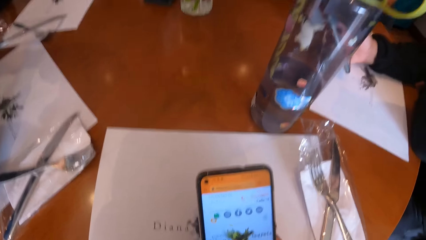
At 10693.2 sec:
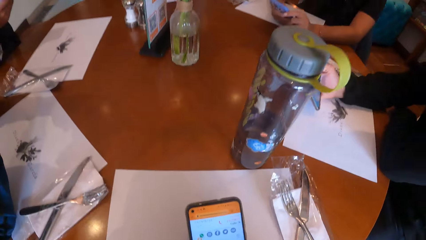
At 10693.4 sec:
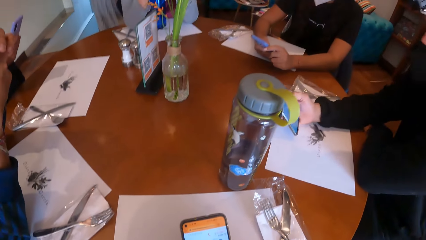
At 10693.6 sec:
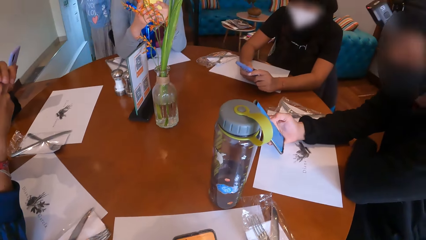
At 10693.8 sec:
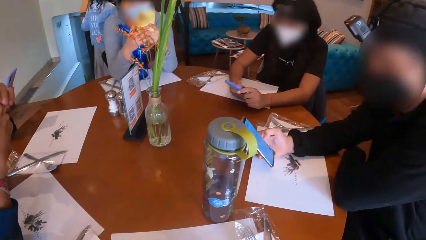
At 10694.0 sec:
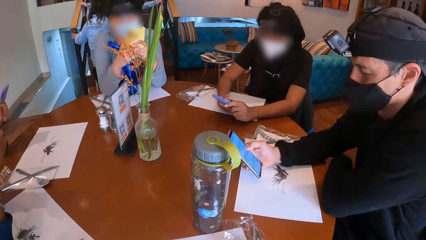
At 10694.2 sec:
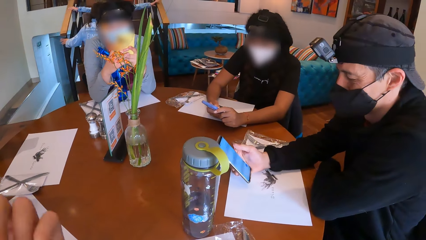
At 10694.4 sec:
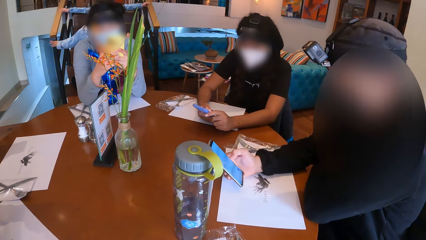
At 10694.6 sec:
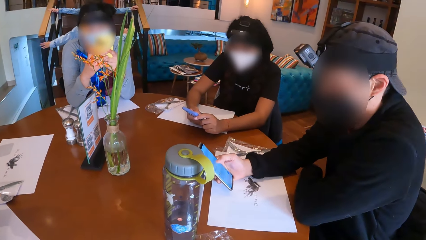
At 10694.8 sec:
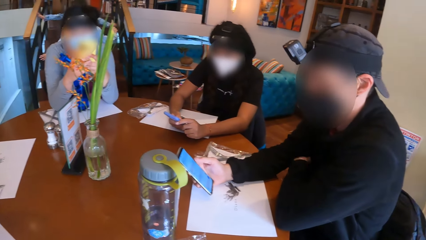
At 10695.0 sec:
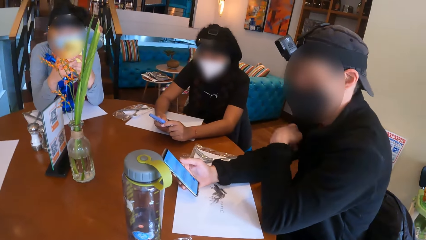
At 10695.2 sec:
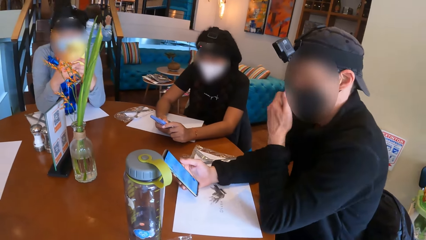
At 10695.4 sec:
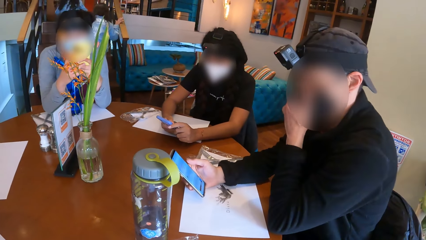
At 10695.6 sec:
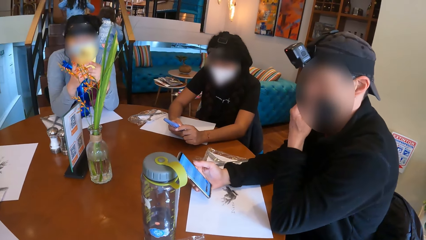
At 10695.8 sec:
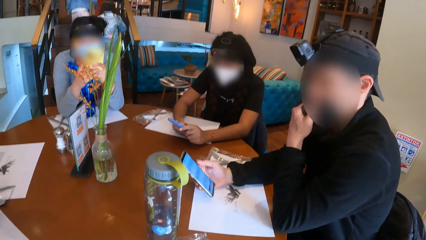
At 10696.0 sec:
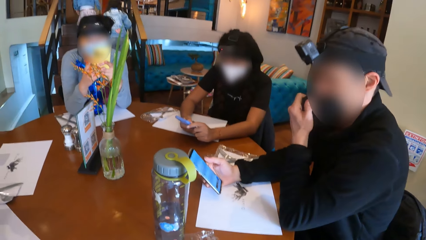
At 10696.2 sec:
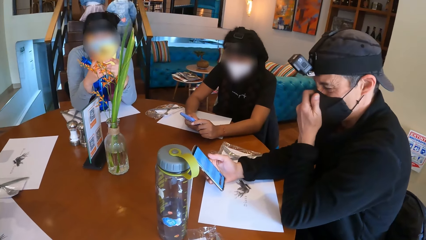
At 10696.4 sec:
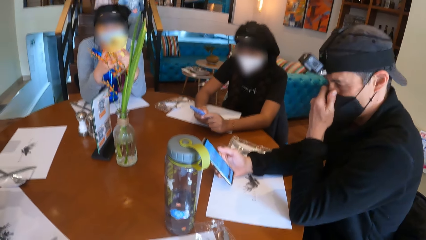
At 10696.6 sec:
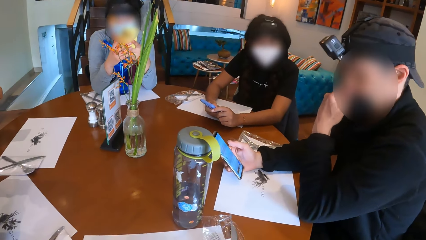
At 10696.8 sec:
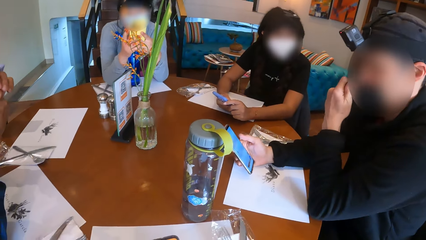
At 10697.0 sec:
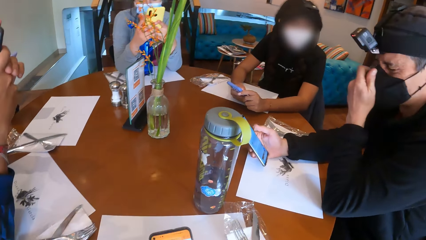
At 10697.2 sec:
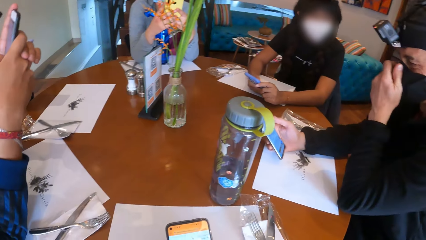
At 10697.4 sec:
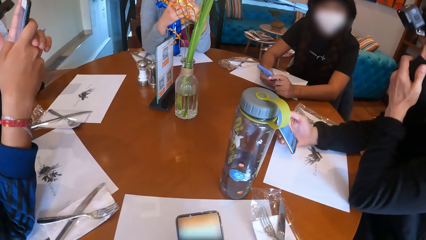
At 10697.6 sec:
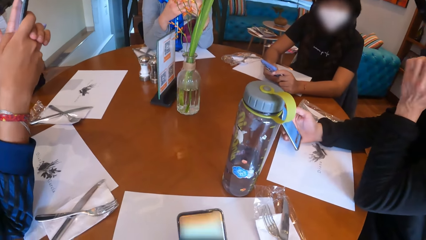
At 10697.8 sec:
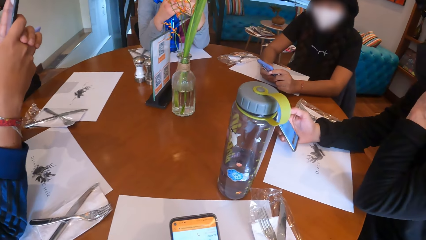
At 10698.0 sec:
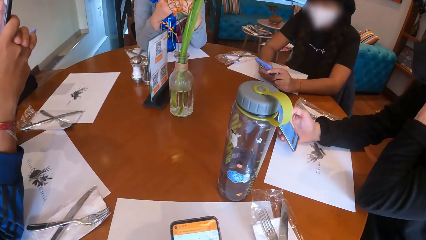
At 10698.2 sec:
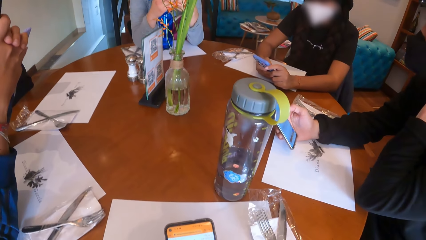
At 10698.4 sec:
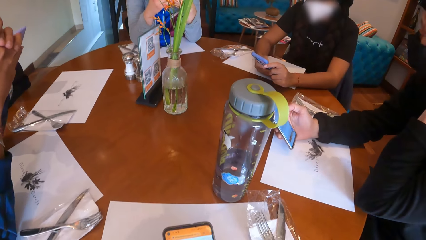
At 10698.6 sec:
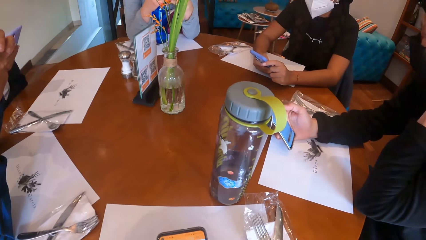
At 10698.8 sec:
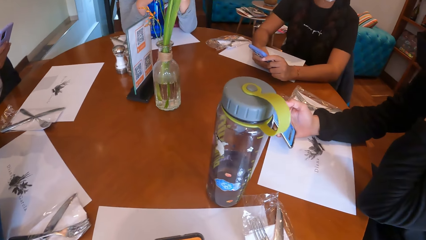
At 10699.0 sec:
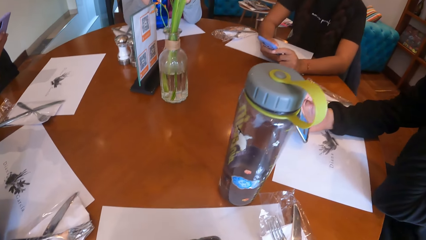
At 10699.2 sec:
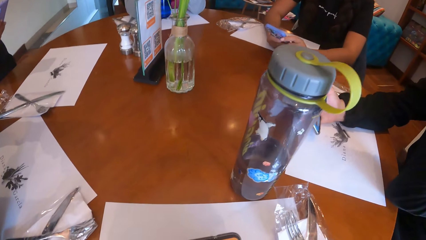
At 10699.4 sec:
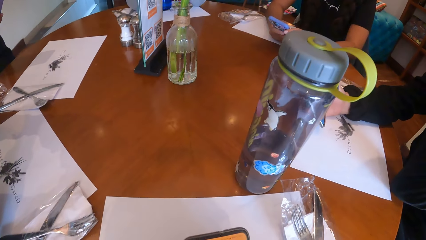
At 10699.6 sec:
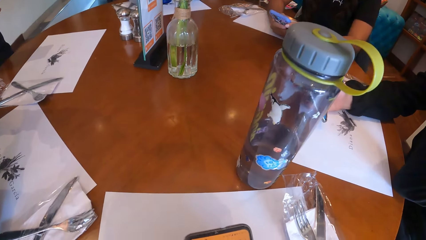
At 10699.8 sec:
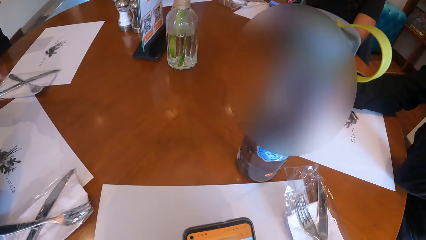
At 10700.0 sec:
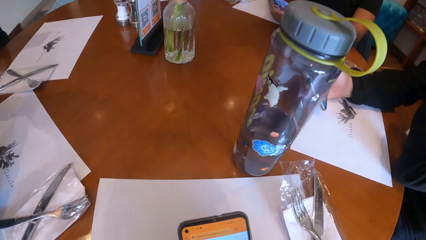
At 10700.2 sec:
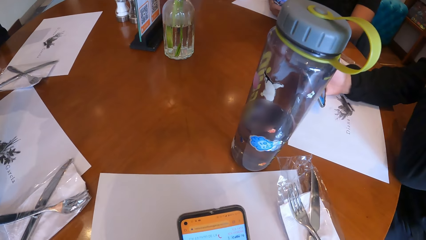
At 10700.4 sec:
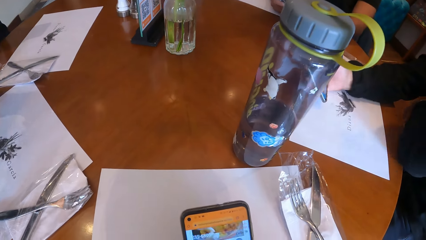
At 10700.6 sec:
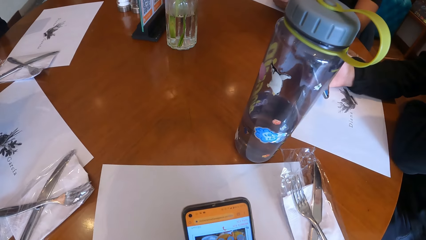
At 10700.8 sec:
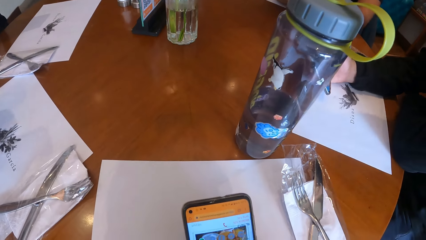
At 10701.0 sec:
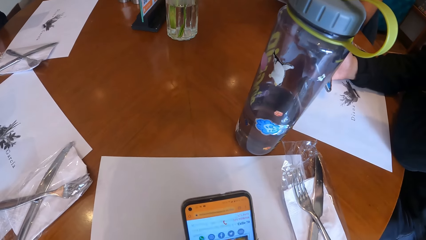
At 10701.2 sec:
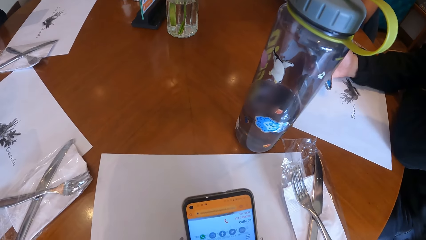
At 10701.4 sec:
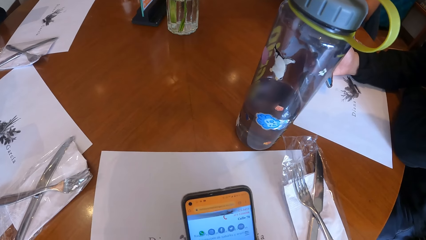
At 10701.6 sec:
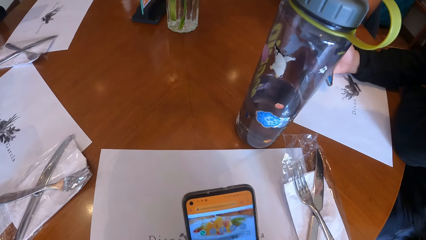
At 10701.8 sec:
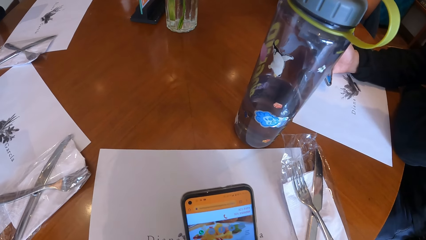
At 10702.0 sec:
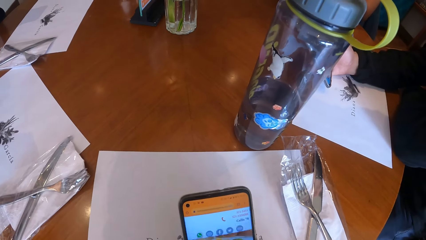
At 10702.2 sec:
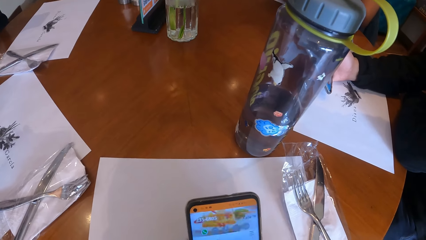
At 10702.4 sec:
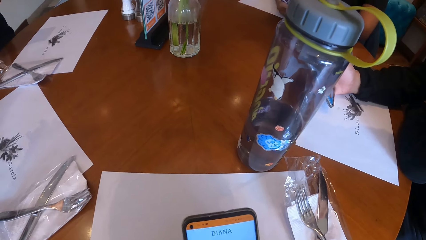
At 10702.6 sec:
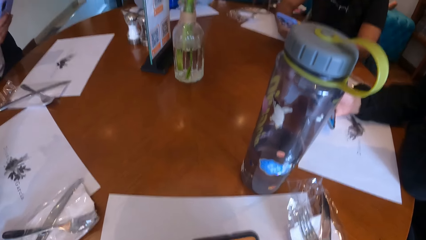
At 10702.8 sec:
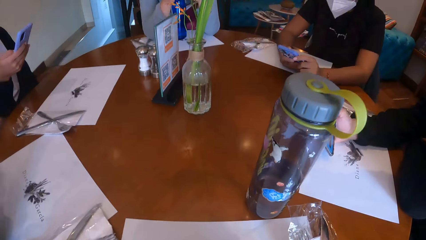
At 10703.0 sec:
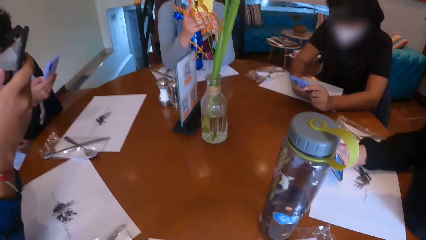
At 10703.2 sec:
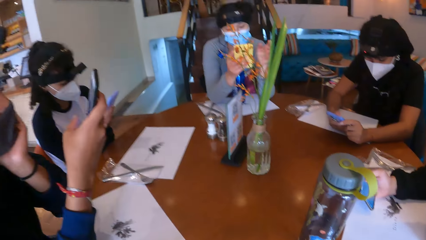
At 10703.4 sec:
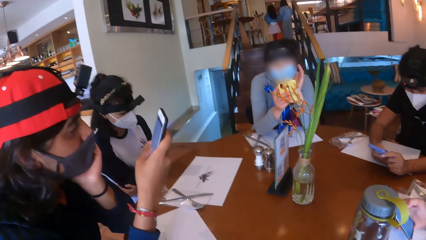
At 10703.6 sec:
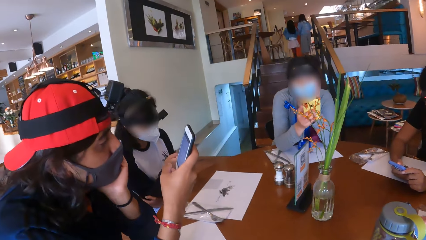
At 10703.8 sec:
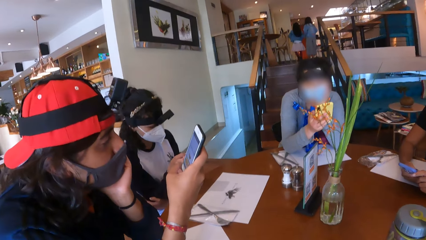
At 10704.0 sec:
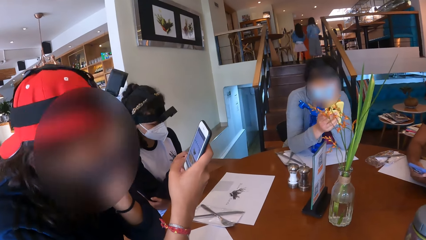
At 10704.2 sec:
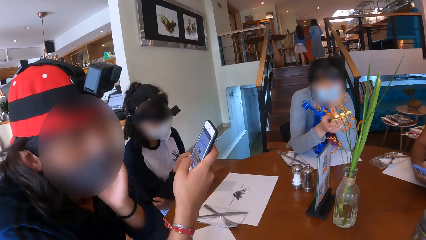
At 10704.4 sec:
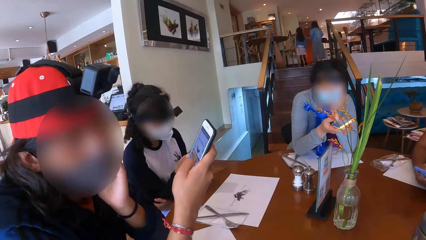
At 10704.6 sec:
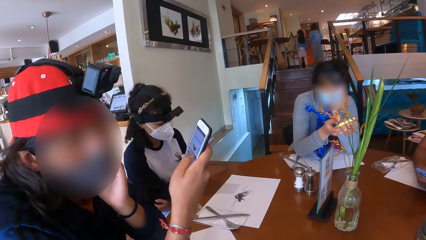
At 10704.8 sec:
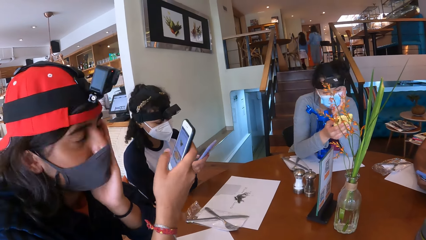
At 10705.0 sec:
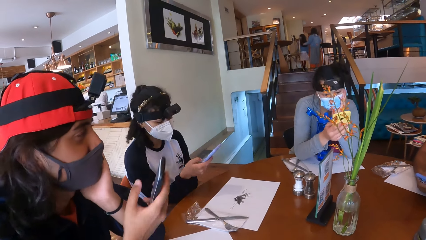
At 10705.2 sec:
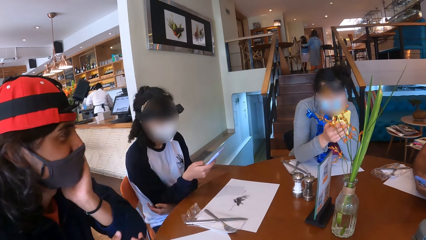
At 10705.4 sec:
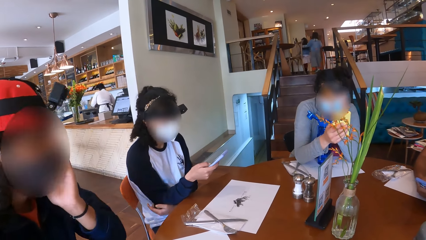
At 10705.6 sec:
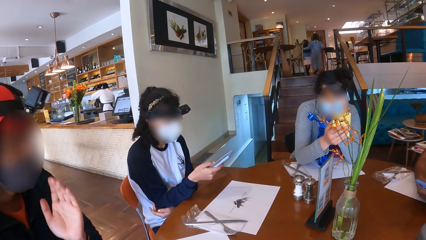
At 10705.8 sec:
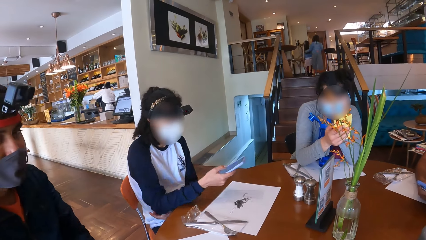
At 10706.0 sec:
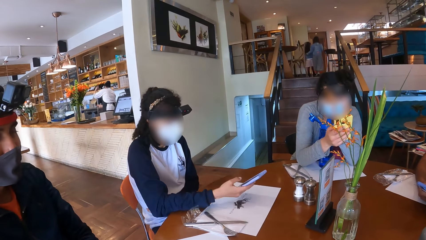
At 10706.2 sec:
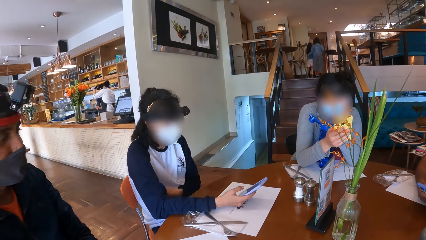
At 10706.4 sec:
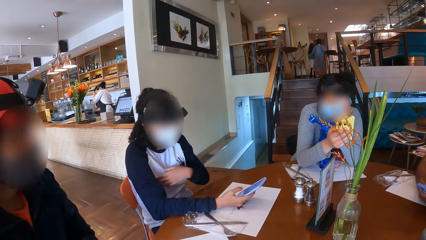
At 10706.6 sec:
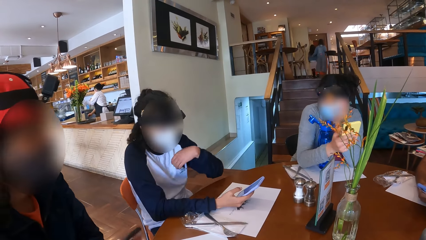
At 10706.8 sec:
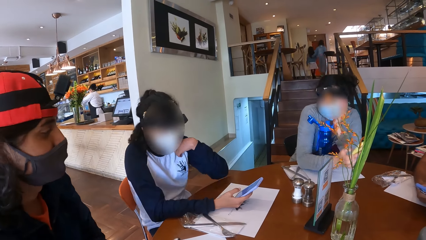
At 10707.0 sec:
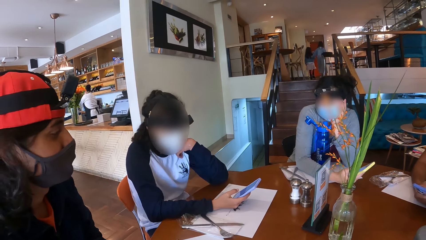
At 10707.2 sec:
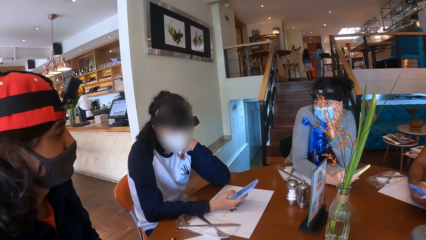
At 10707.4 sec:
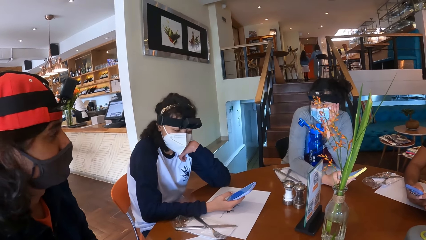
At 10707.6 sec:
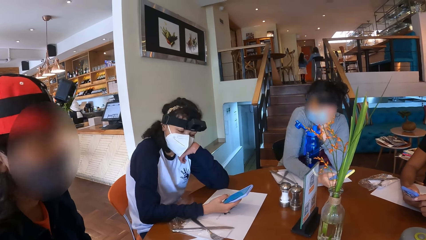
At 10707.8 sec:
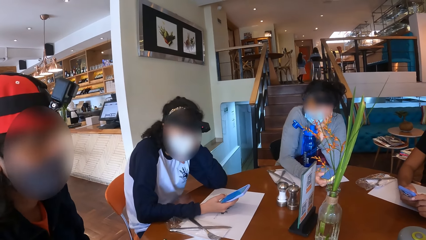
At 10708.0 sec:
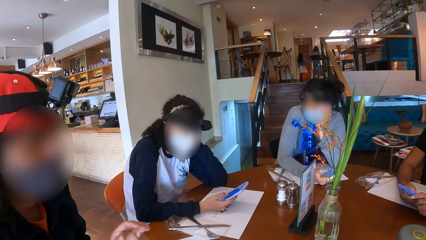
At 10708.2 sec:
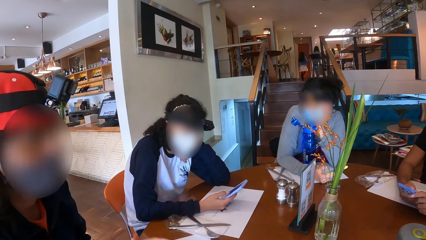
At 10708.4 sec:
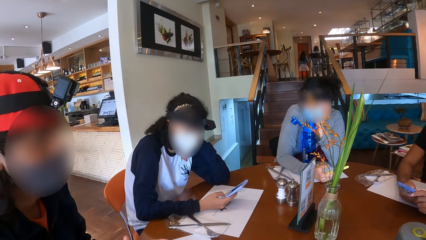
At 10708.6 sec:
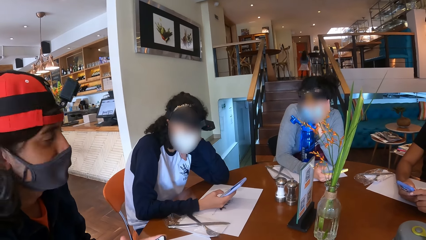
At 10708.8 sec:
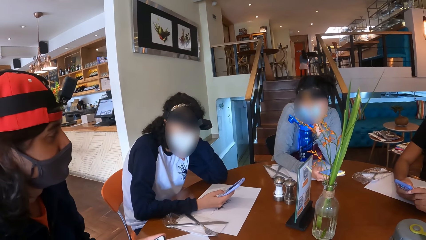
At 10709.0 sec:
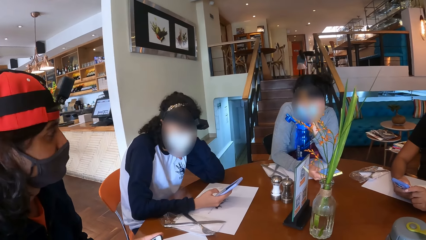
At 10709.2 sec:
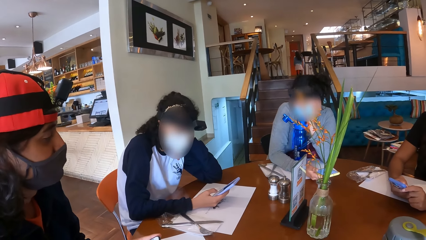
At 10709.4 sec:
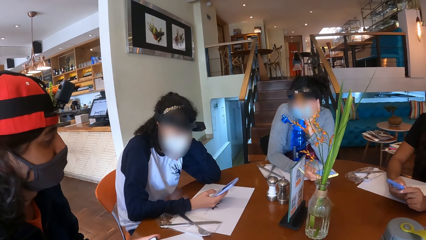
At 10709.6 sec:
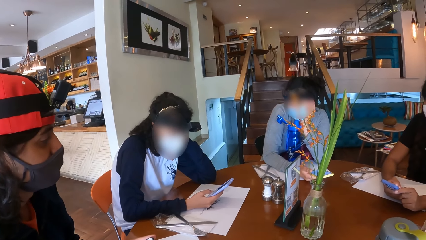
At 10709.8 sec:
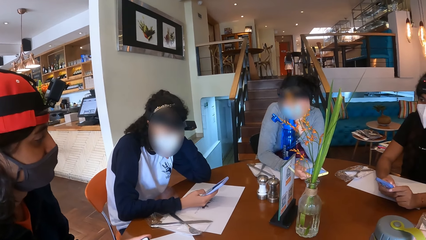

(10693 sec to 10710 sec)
The camera wearer looks around. A man adjusts his nose mask with his left hand. The camera wearer uses the phone. A woman uses a phone.
